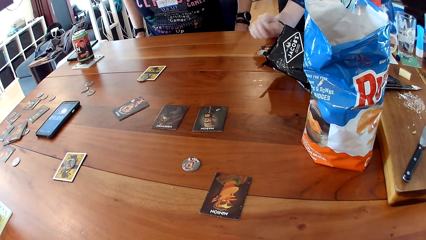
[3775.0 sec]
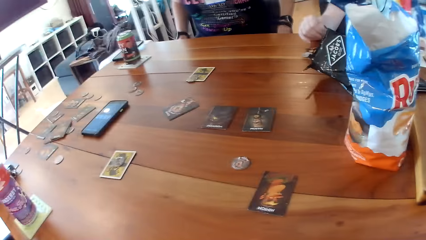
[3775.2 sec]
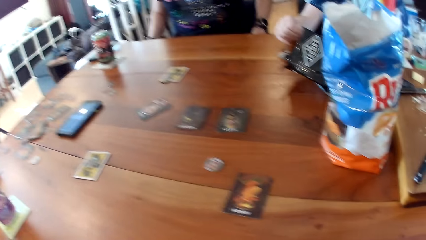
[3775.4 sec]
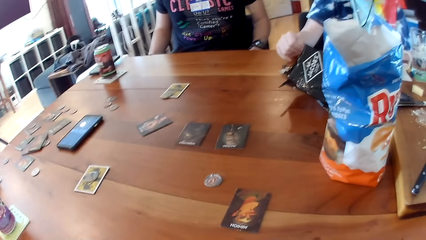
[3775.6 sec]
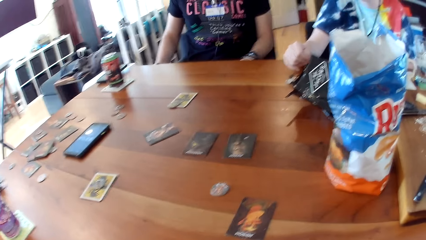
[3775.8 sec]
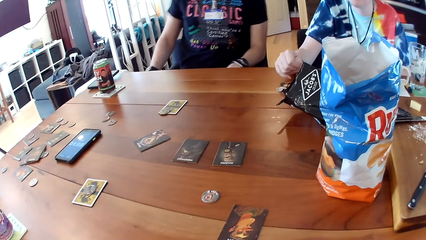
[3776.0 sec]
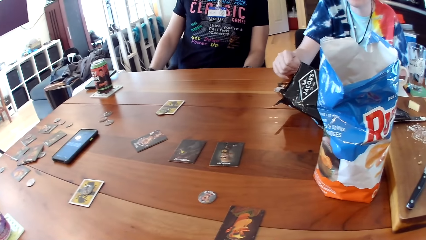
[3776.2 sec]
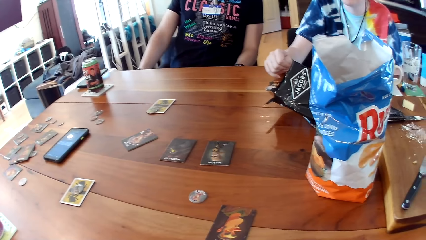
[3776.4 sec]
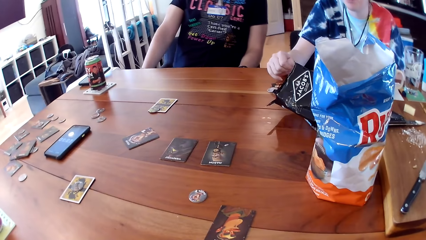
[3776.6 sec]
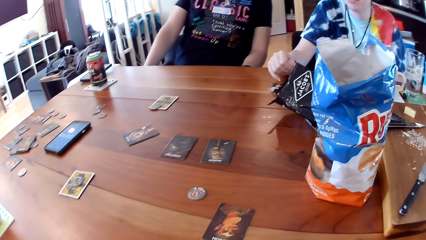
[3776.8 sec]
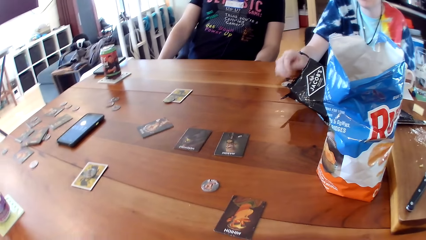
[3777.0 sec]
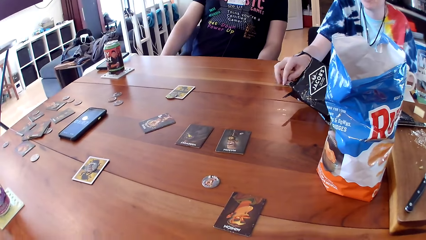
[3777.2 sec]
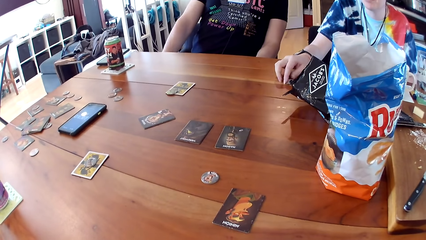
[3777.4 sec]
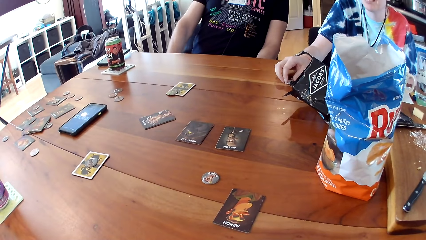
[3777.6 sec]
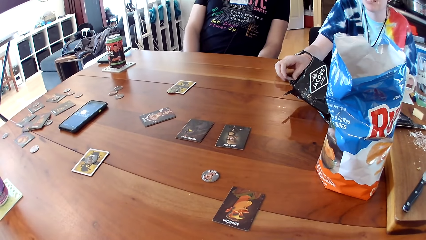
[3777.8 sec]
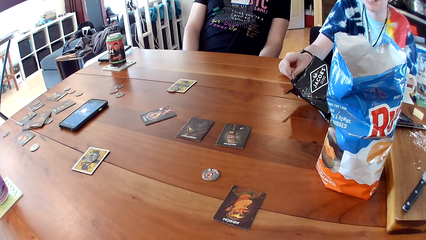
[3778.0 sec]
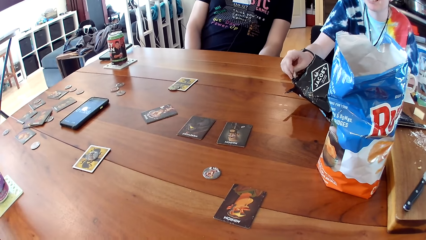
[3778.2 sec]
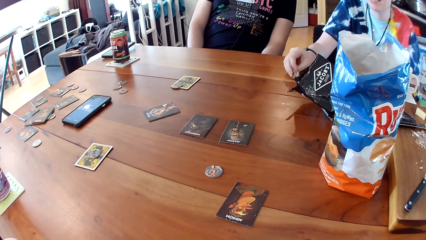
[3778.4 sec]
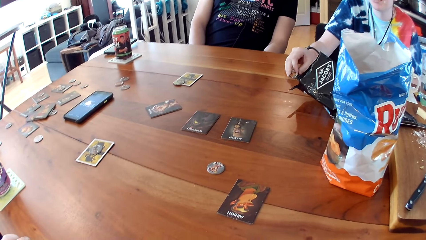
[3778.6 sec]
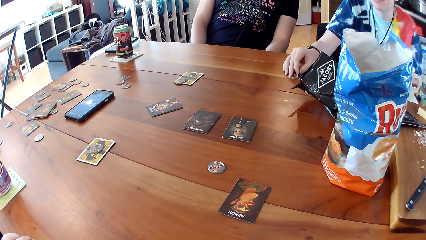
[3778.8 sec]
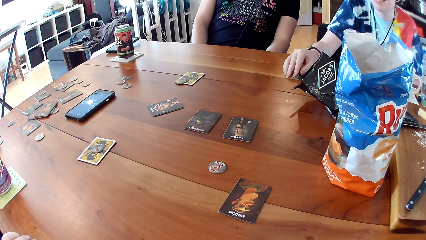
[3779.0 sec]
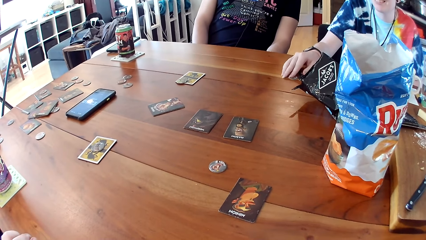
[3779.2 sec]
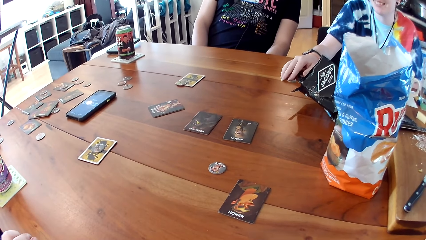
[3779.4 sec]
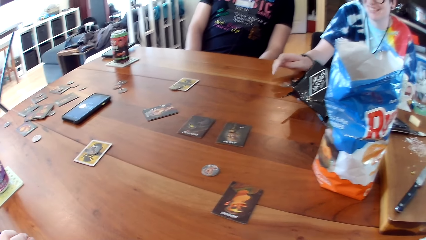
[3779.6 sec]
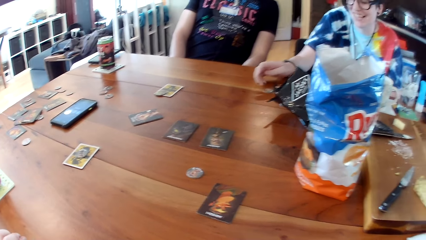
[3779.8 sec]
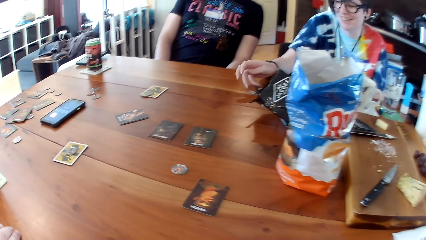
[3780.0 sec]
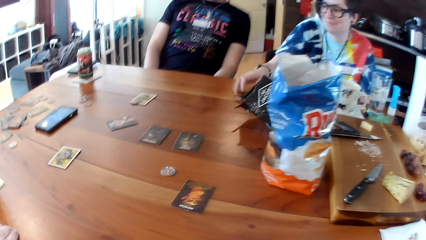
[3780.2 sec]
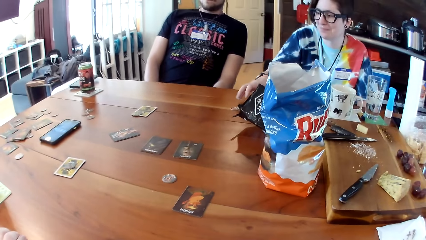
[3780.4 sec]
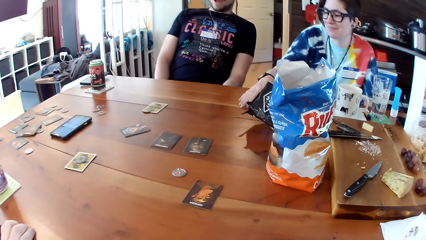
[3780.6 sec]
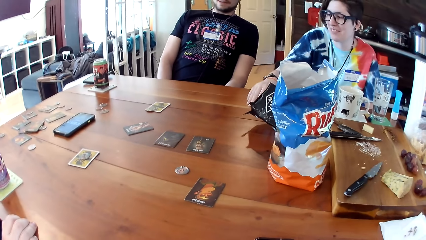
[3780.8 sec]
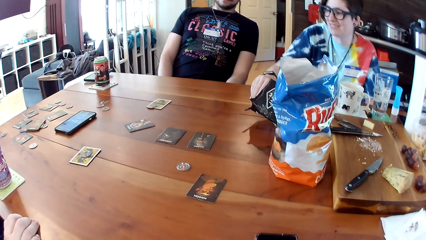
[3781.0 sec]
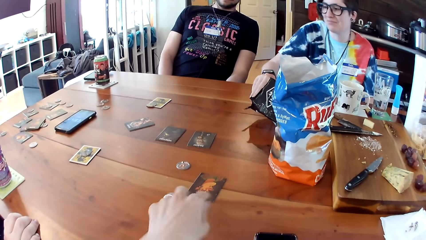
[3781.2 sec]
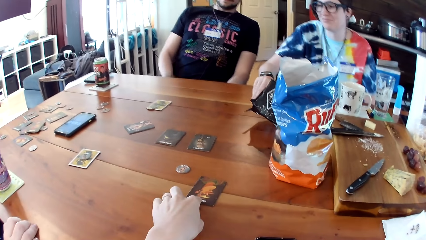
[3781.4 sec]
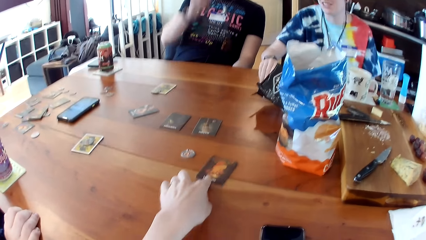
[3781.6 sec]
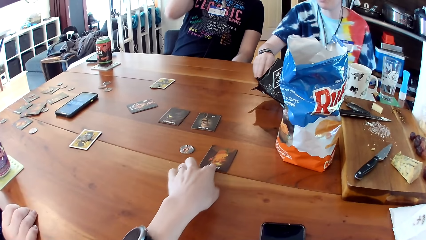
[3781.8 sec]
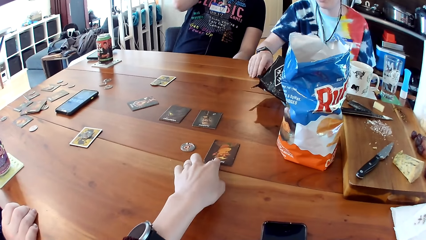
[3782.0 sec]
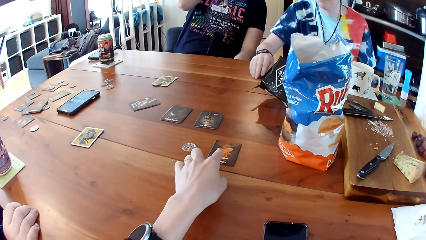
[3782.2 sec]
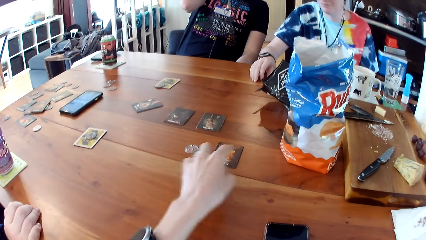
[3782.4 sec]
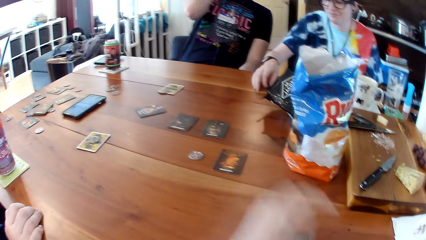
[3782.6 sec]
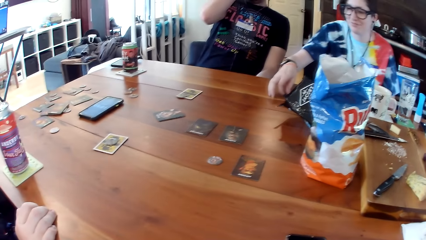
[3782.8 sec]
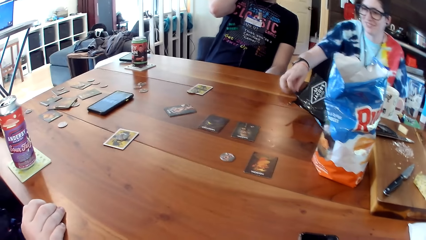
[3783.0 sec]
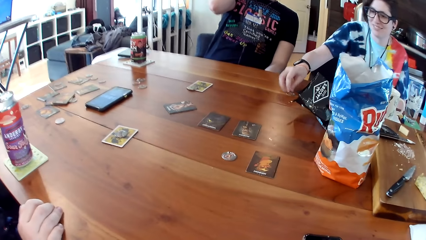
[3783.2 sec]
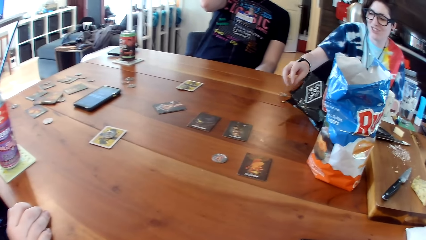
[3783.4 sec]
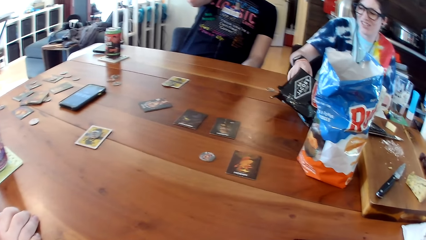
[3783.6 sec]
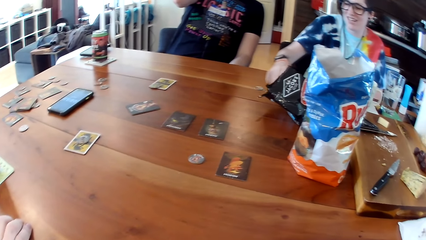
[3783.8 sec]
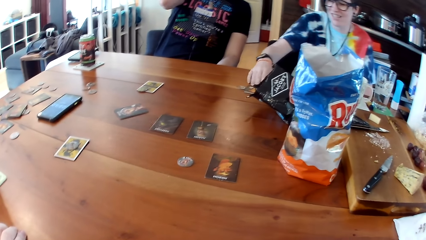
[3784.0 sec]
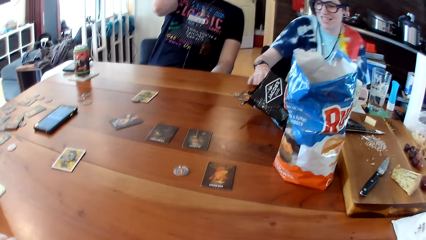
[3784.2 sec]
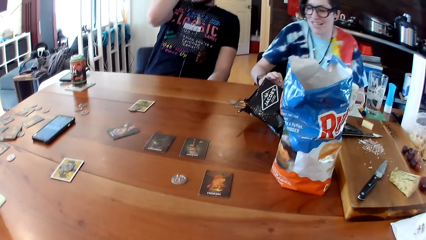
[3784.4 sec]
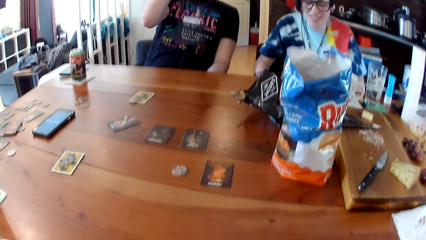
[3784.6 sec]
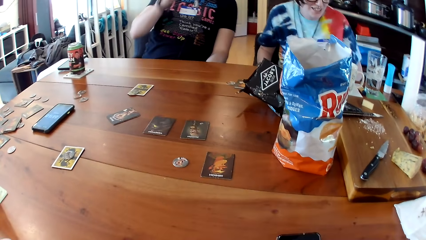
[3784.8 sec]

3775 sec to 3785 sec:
A man places his hands on his lap. A woman turns a token on the table with her right hand. The camera wearer pushes forward a card with her left hand. The woman pushes forward a card on the table with her right hand.
